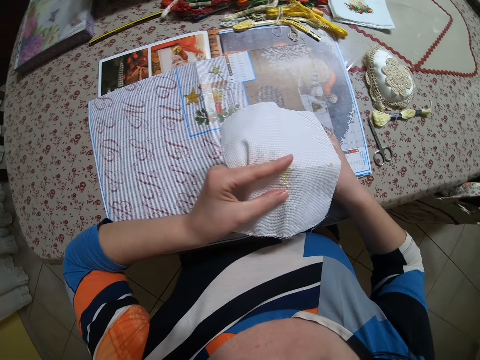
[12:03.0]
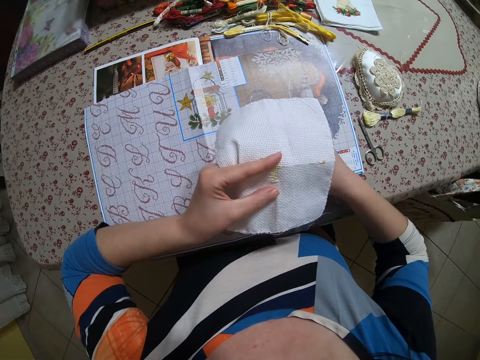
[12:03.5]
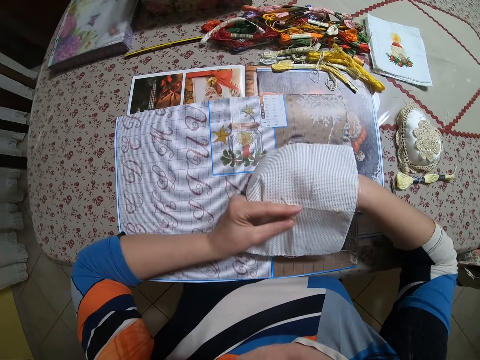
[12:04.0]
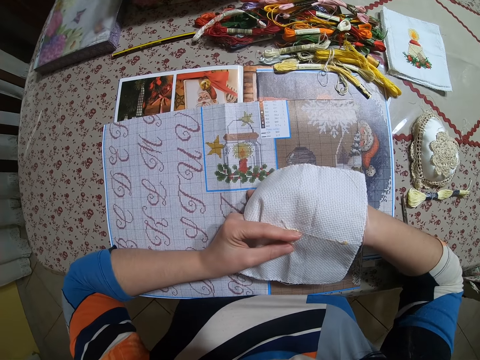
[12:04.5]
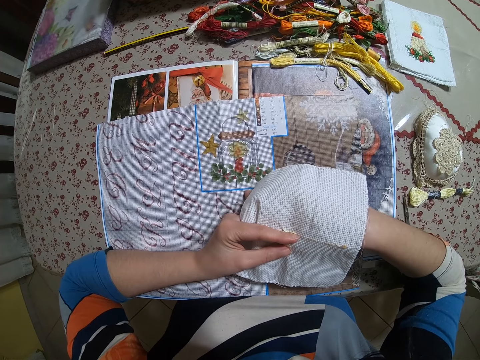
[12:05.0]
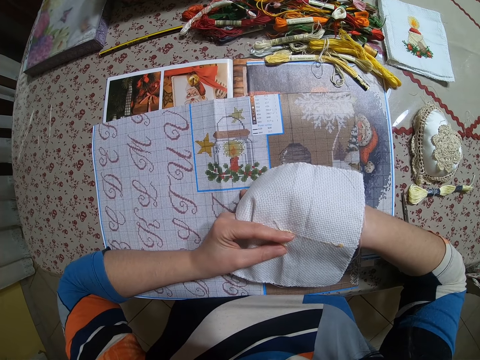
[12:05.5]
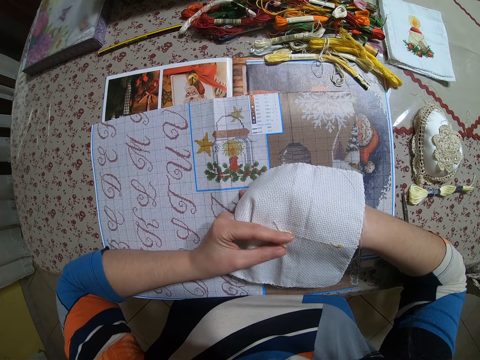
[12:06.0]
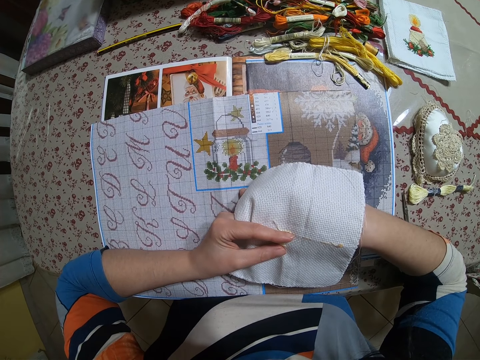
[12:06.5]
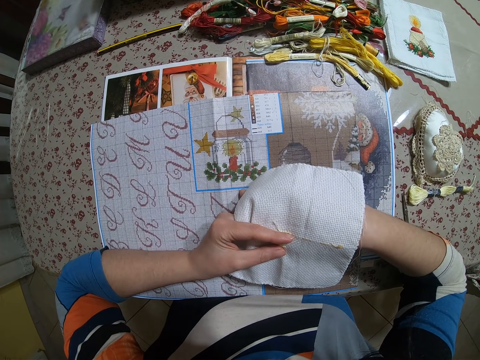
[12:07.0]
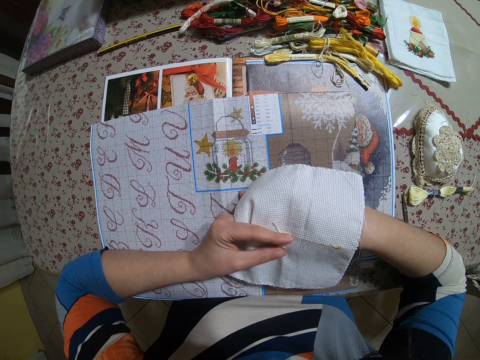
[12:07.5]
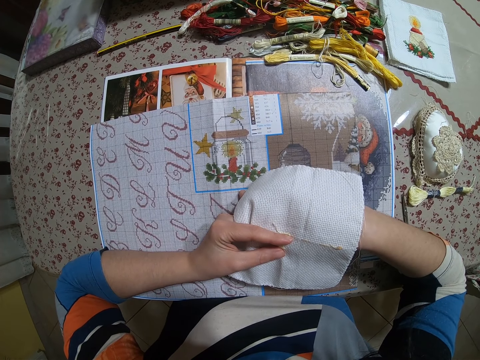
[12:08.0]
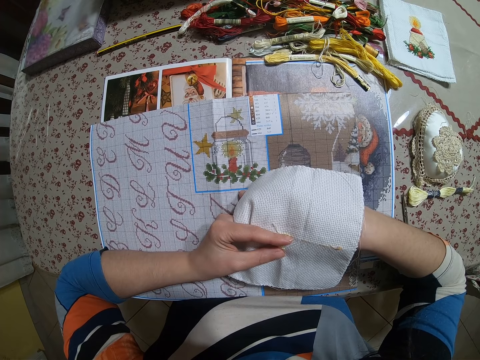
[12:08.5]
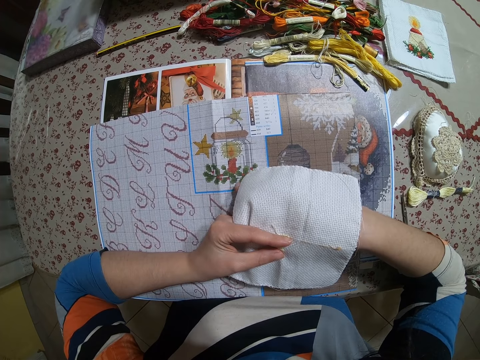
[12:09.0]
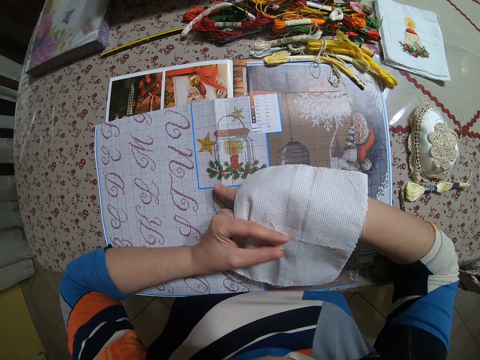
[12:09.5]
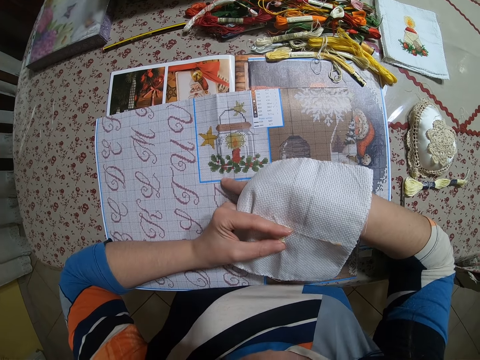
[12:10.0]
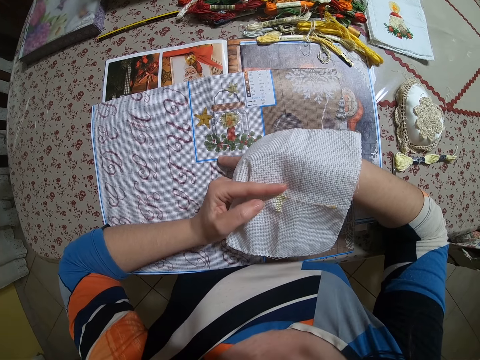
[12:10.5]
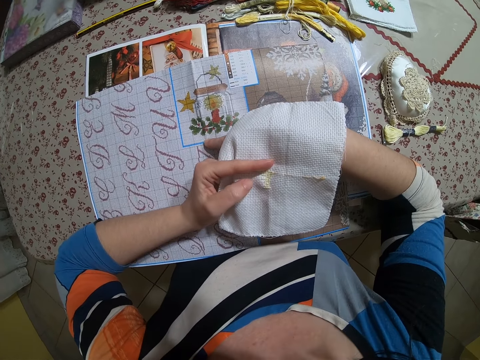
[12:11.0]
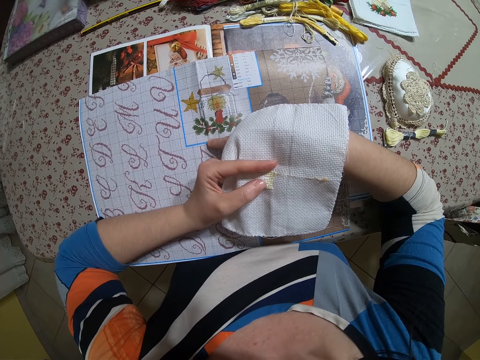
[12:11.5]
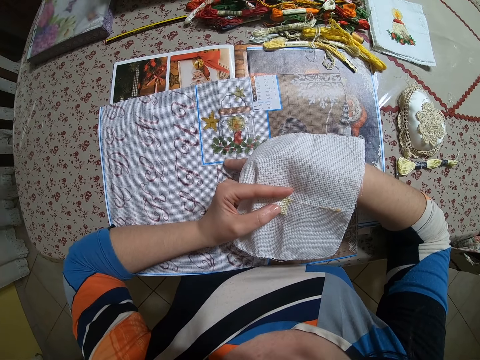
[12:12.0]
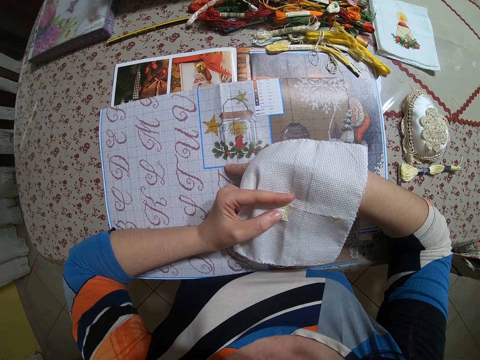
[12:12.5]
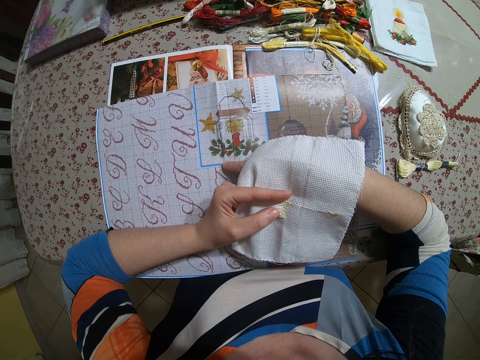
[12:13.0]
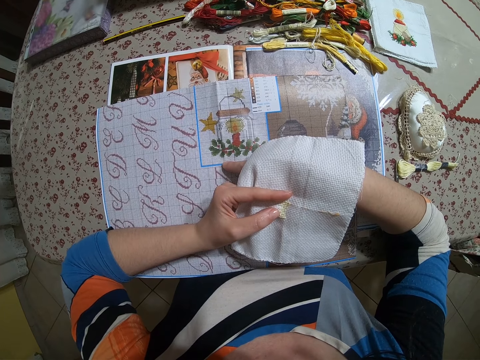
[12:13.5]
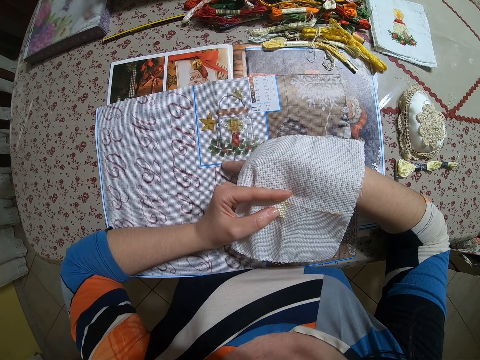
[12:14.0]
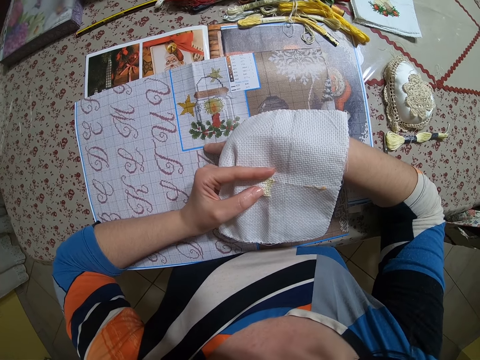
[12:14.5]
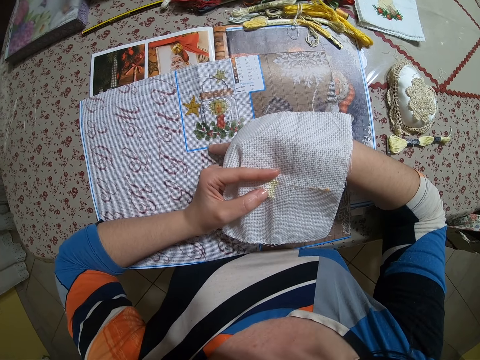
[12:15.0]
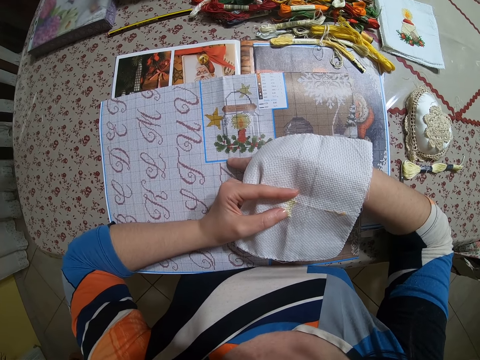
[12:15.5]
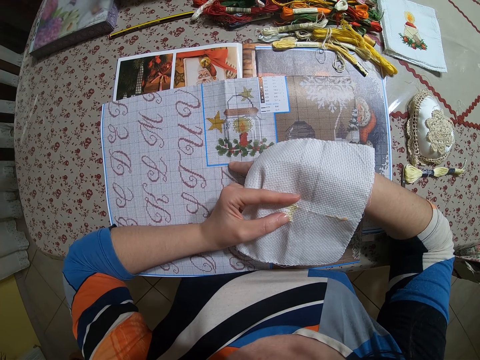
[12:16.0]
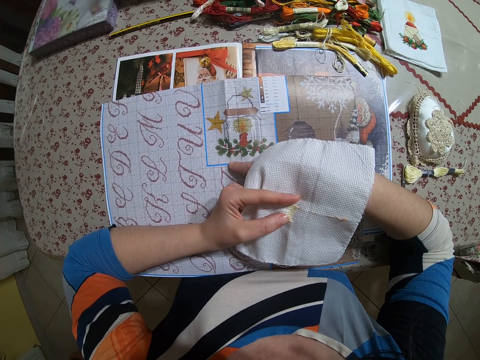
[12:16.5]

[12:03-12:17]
The camera wearer touches the embroidery sample on the table with her right hand. She looks at a drawing.

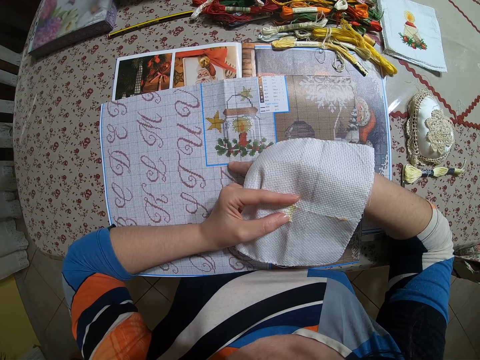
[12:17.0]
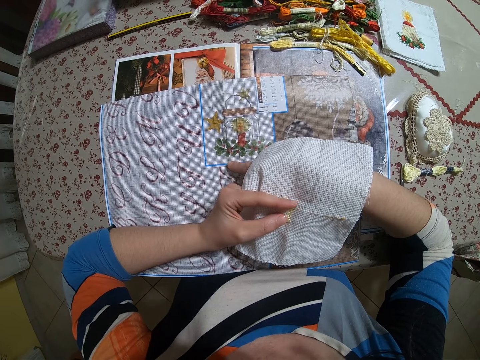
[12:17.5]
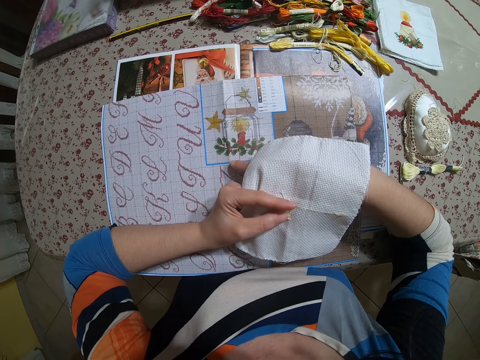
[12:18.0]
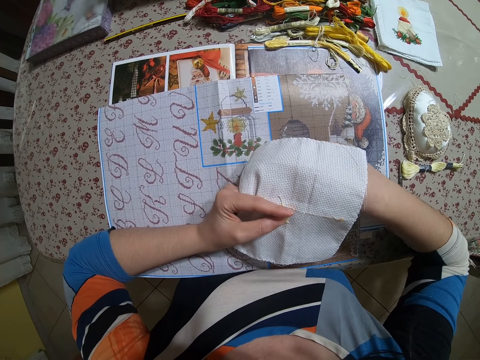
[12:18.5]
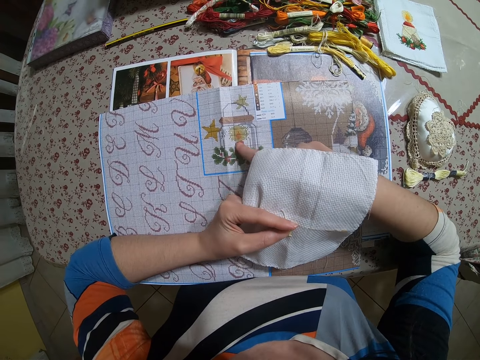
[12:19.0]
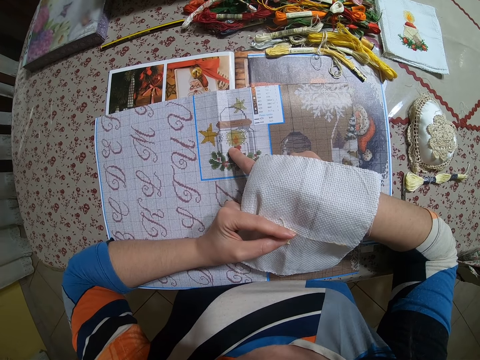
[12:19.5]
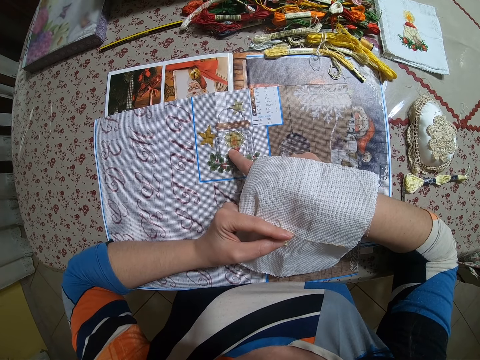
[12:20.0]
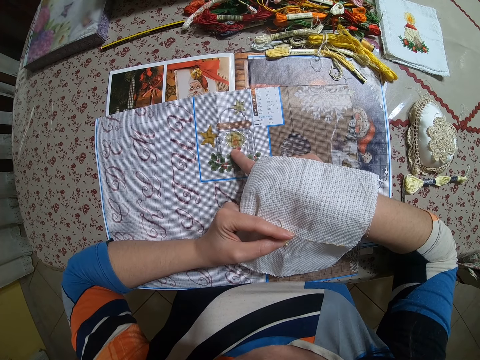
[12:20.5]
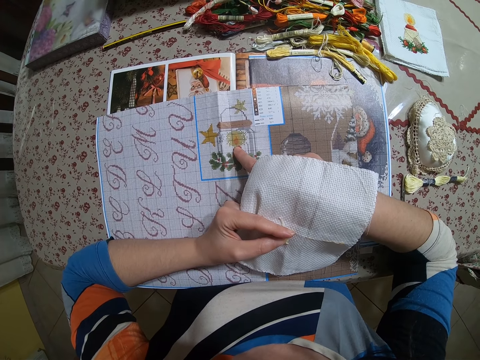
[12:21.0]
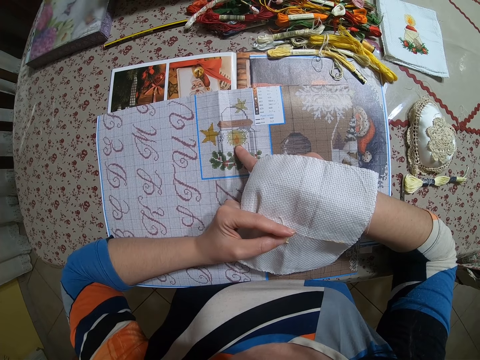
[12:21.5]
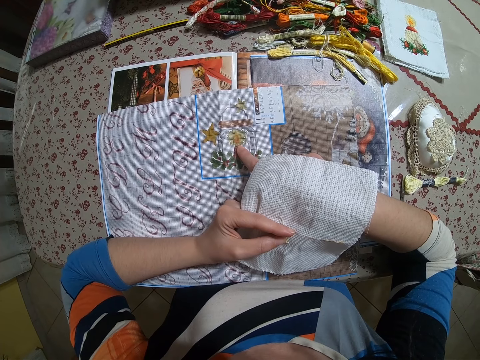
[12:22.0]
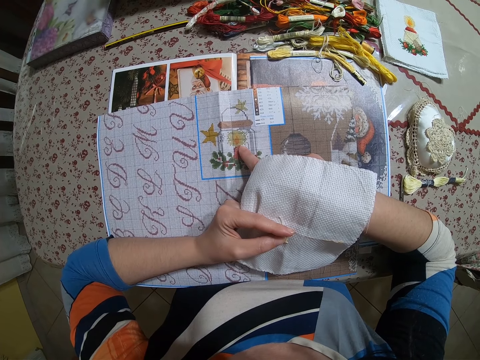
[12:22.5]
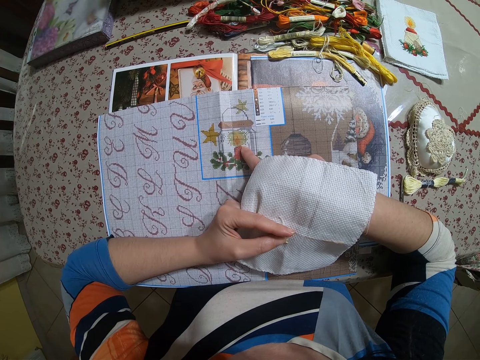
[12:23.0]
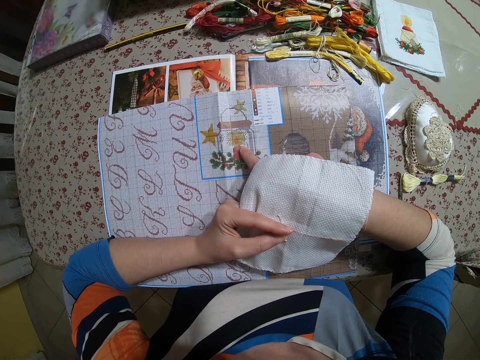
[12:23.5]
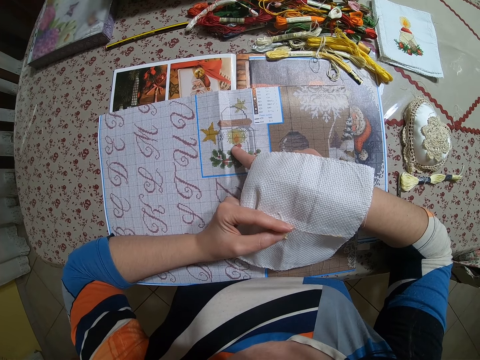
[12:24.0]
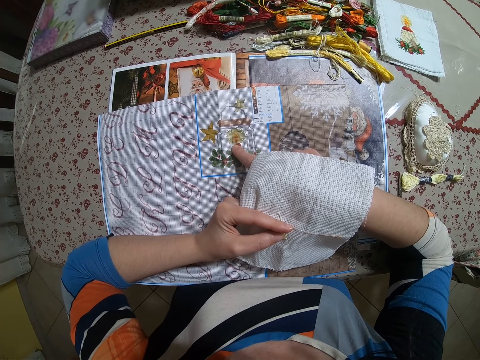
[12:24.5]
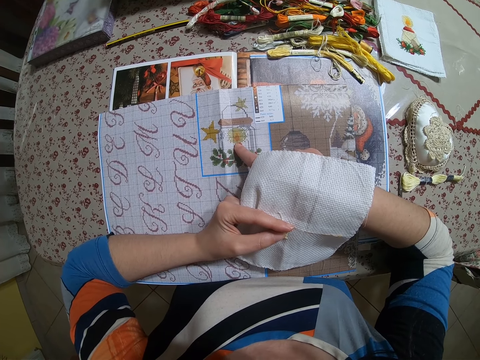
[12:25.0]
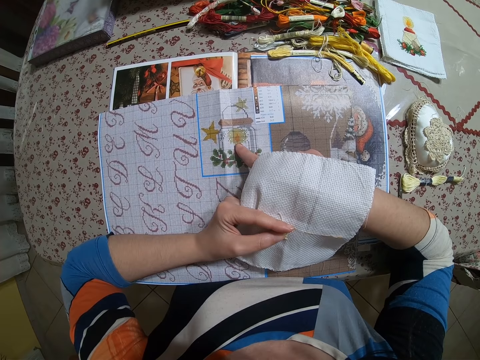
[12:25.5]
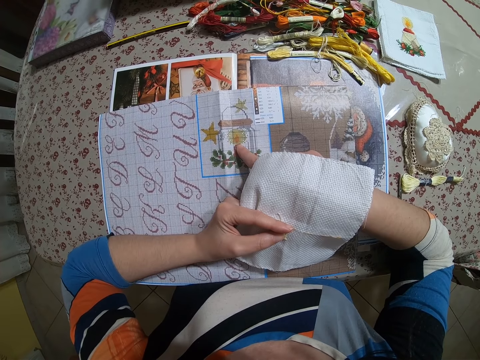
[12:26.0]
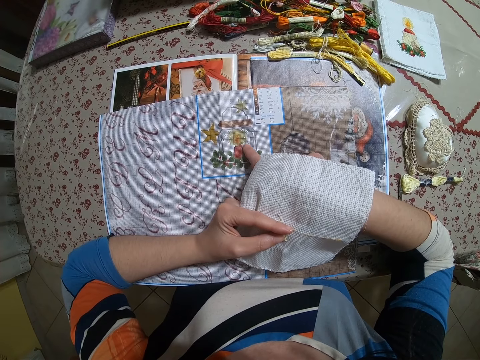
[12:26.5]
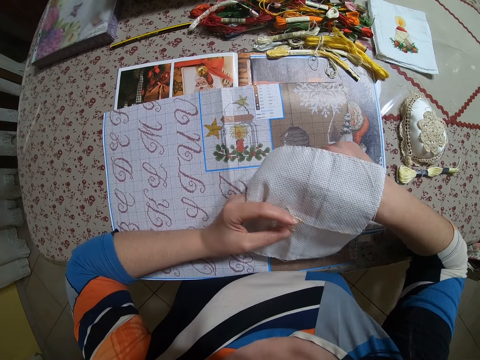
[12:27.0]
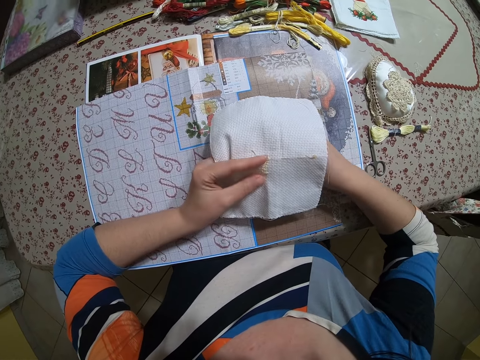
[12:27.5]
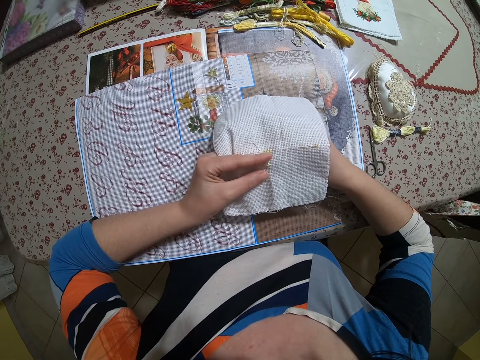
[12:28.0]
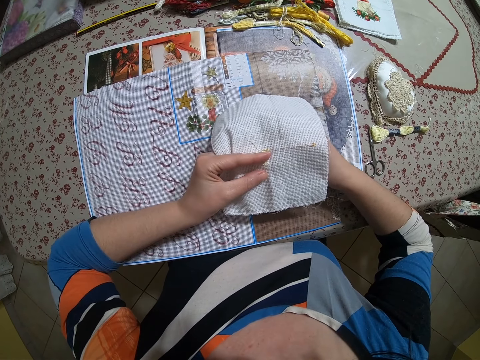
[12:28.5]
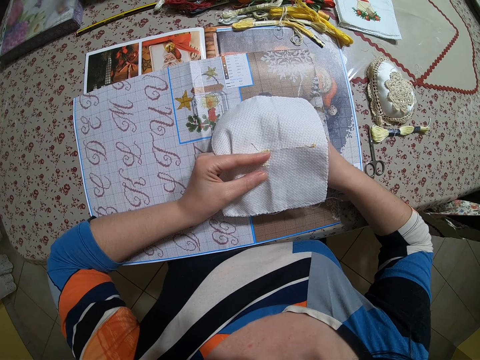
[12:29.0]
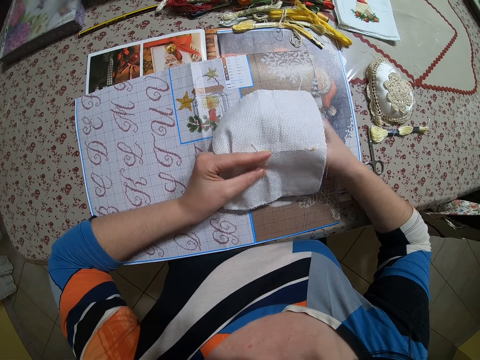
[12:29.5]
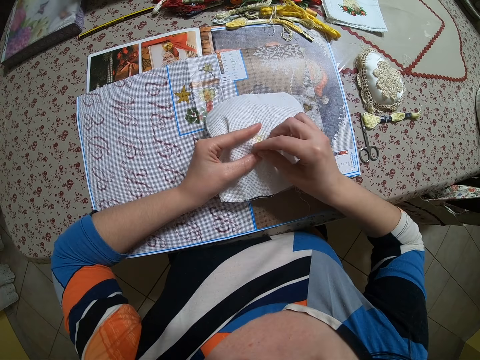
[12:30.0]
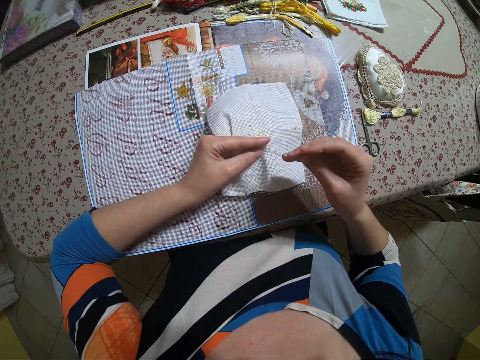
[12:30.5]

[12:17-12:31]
The camera wearer touches the embroidery sample on the table with her right hand. She knits a cloth. She sews on the muslin with a needle and thread in her right hand.
